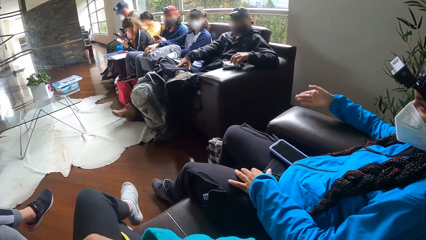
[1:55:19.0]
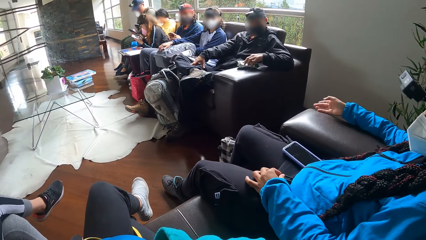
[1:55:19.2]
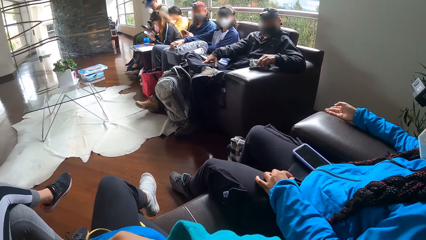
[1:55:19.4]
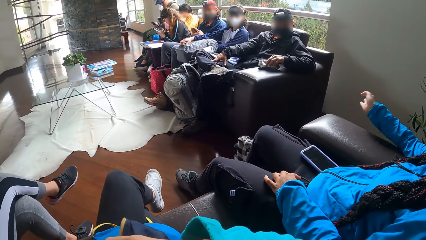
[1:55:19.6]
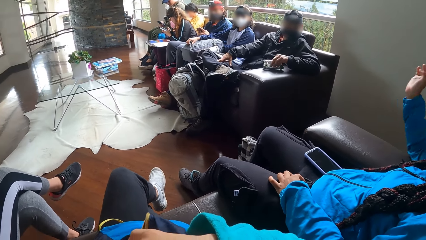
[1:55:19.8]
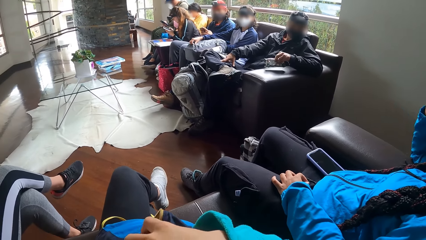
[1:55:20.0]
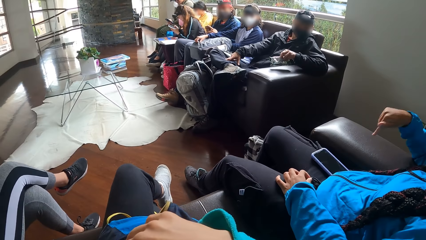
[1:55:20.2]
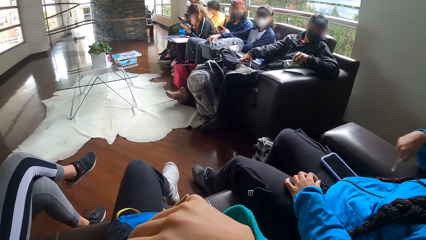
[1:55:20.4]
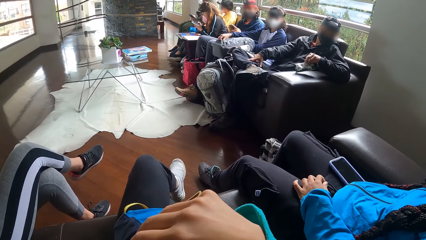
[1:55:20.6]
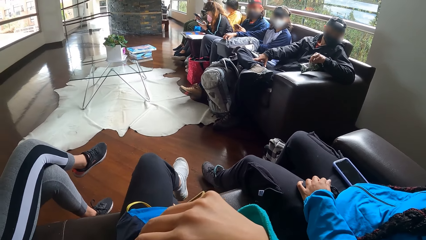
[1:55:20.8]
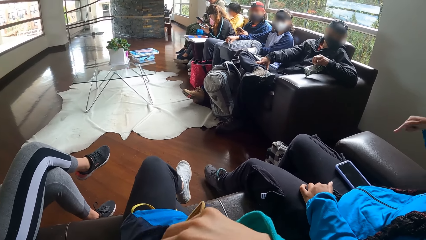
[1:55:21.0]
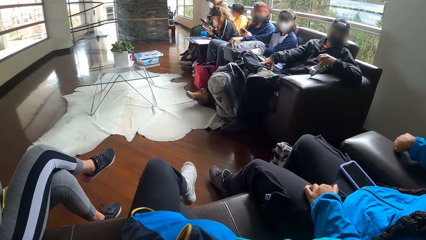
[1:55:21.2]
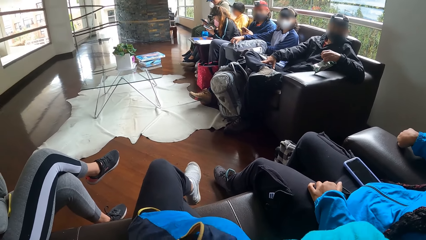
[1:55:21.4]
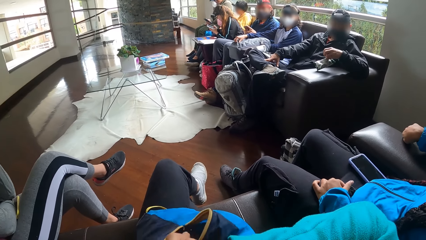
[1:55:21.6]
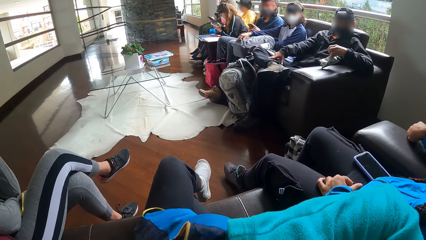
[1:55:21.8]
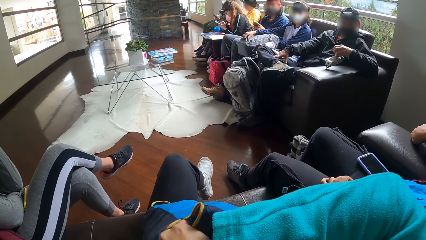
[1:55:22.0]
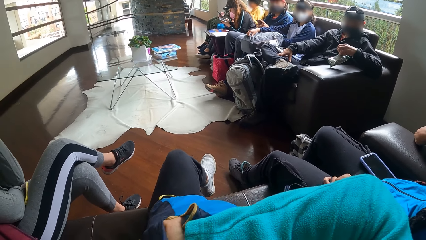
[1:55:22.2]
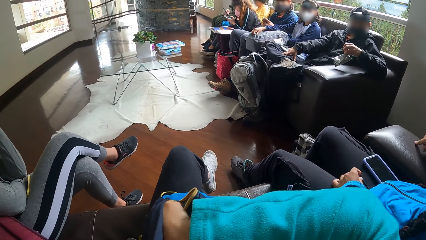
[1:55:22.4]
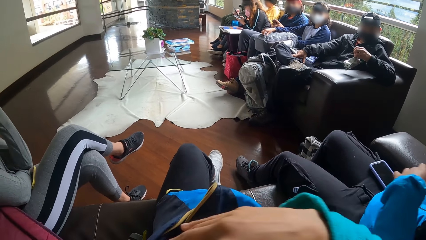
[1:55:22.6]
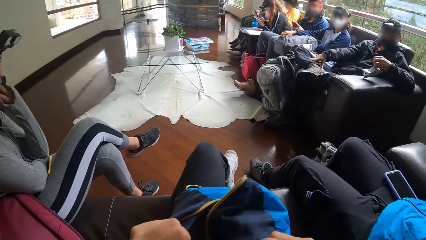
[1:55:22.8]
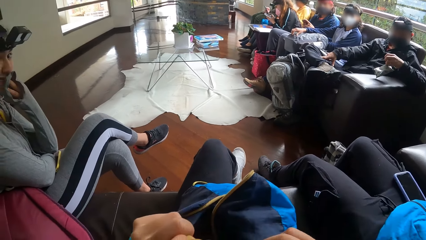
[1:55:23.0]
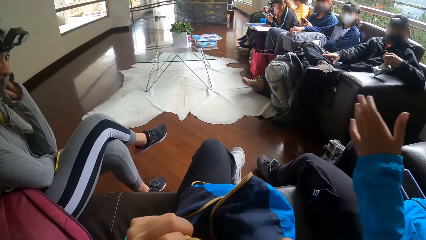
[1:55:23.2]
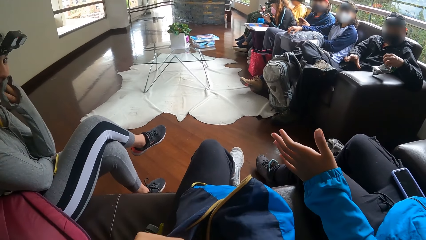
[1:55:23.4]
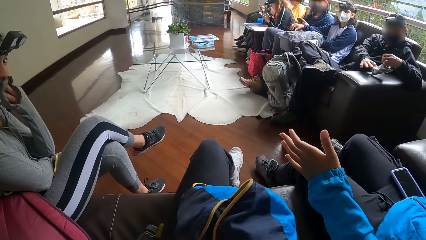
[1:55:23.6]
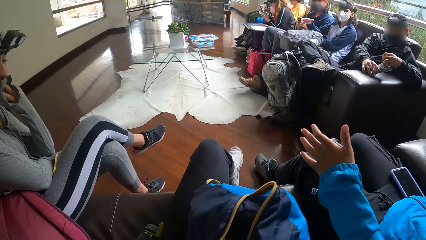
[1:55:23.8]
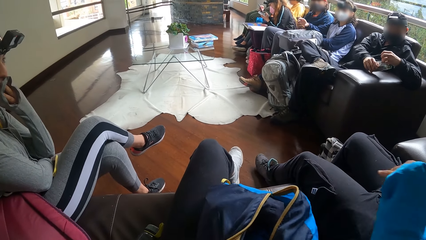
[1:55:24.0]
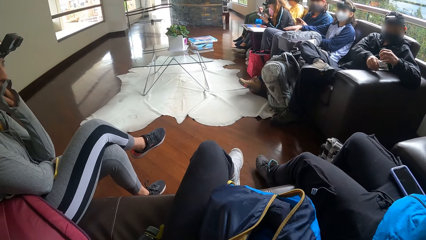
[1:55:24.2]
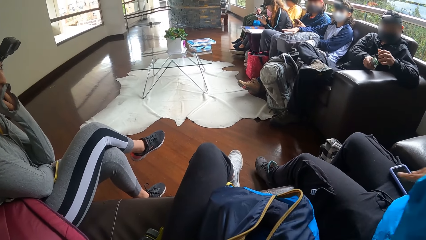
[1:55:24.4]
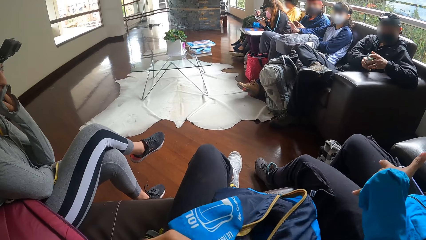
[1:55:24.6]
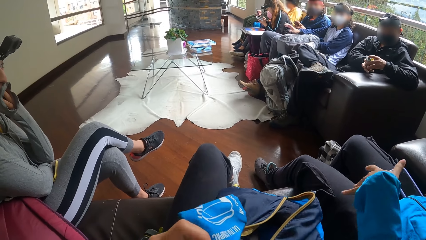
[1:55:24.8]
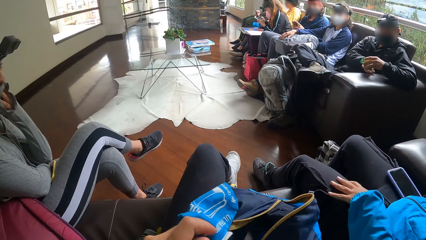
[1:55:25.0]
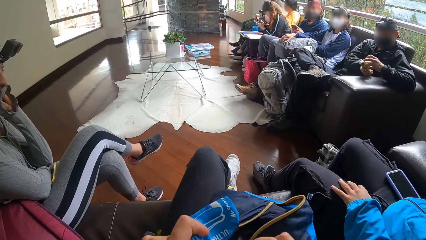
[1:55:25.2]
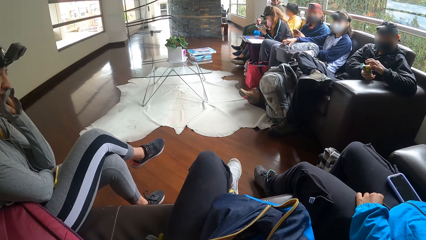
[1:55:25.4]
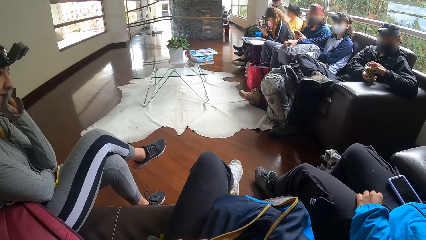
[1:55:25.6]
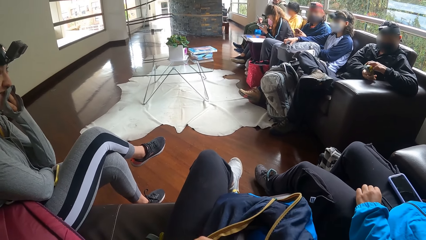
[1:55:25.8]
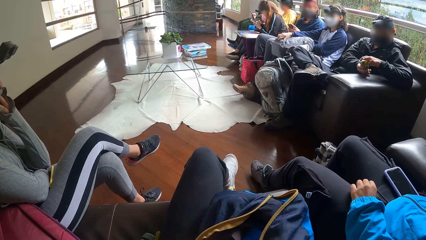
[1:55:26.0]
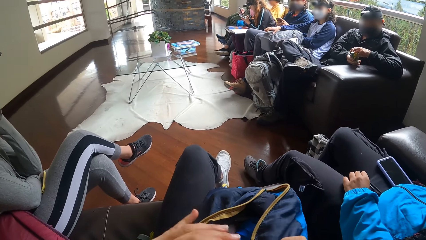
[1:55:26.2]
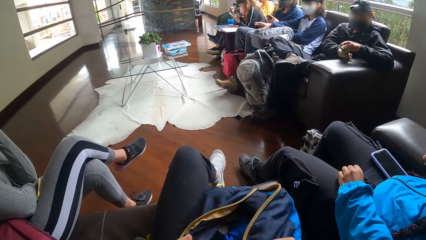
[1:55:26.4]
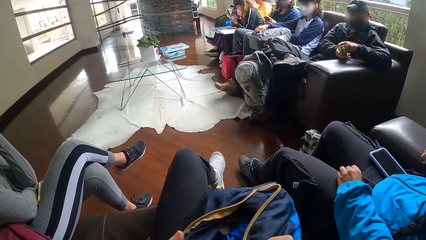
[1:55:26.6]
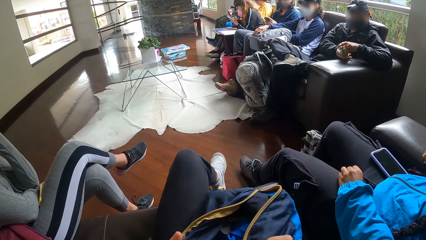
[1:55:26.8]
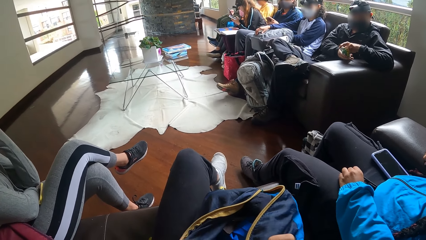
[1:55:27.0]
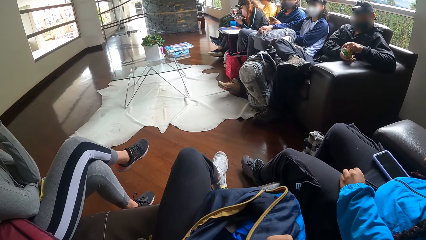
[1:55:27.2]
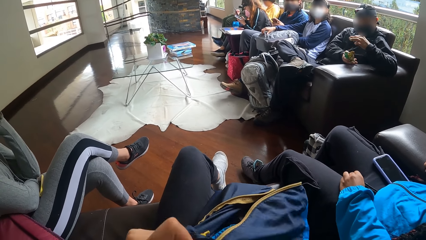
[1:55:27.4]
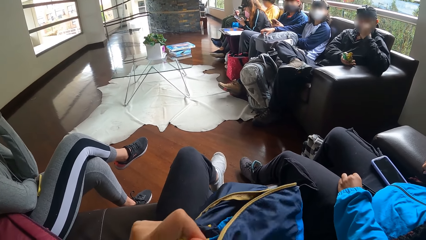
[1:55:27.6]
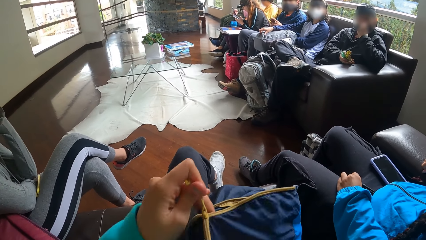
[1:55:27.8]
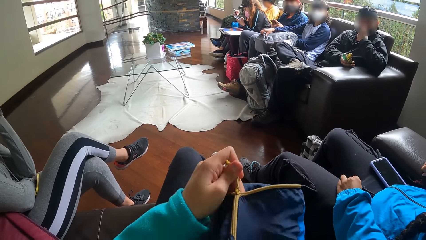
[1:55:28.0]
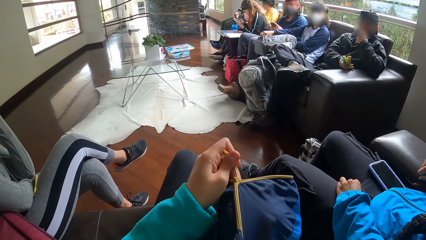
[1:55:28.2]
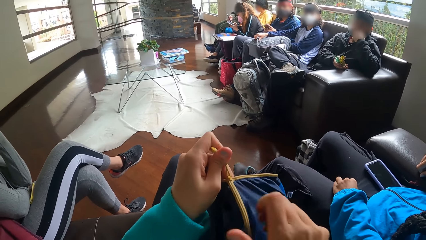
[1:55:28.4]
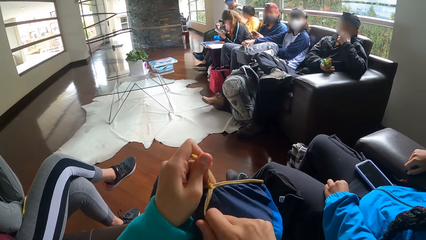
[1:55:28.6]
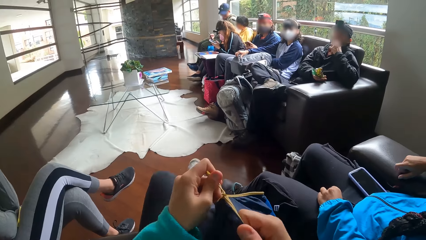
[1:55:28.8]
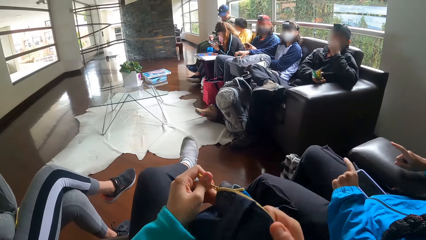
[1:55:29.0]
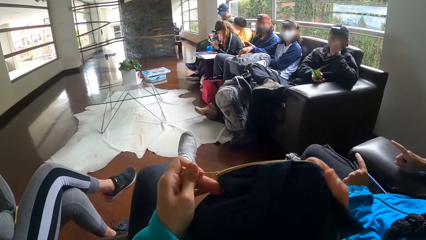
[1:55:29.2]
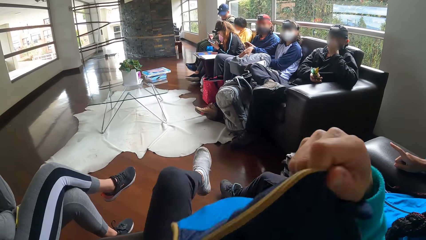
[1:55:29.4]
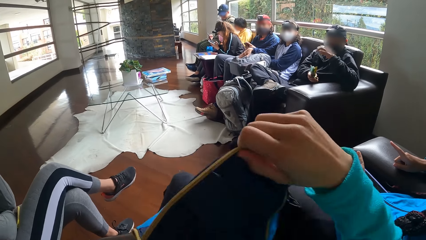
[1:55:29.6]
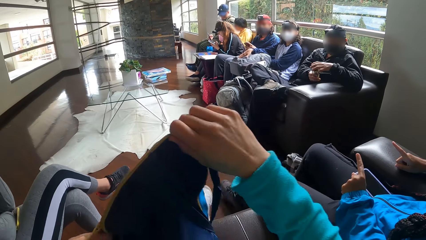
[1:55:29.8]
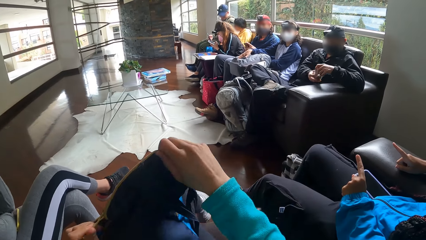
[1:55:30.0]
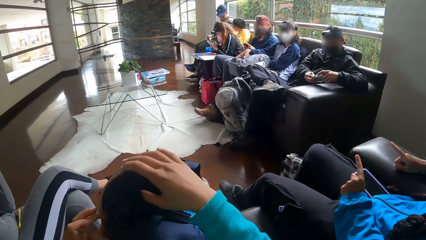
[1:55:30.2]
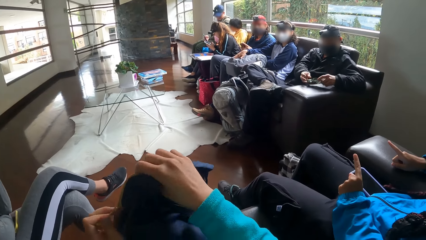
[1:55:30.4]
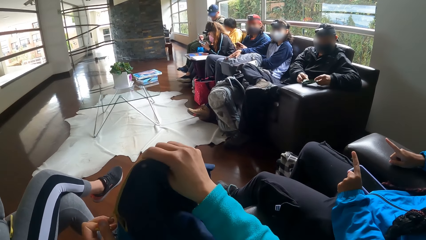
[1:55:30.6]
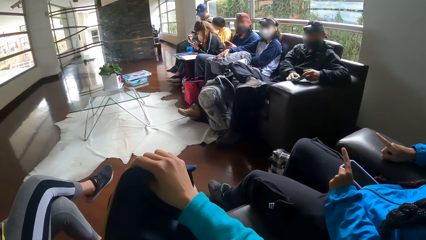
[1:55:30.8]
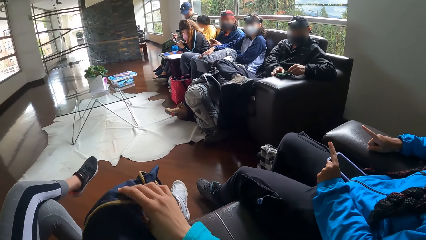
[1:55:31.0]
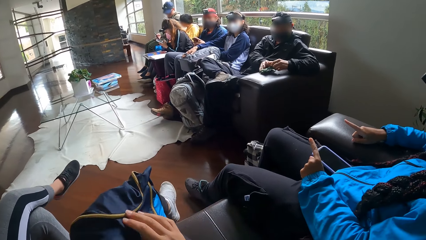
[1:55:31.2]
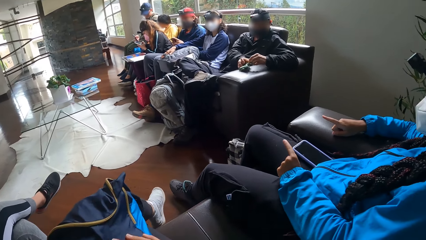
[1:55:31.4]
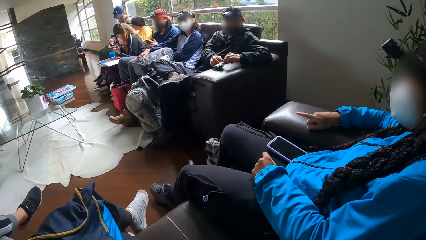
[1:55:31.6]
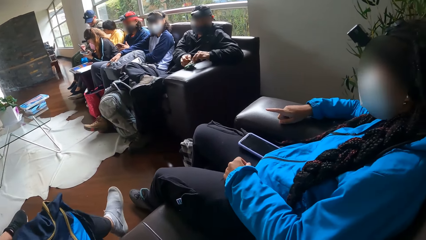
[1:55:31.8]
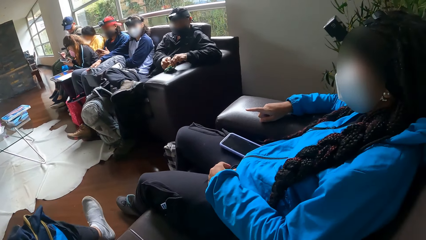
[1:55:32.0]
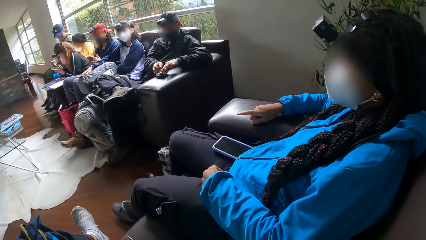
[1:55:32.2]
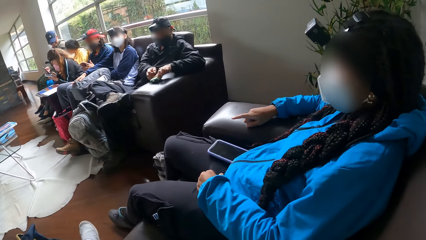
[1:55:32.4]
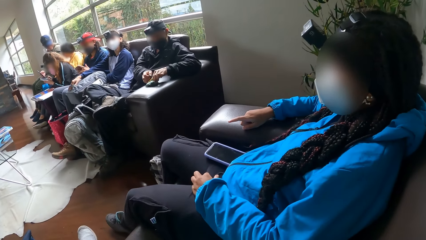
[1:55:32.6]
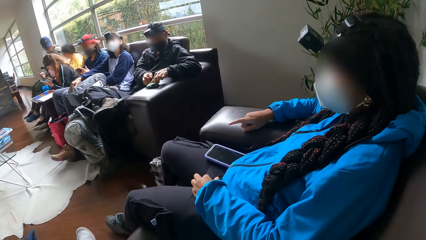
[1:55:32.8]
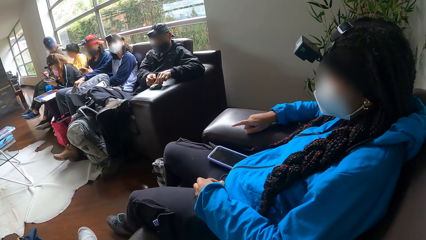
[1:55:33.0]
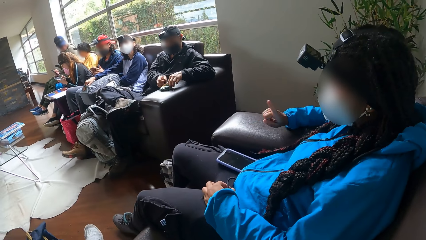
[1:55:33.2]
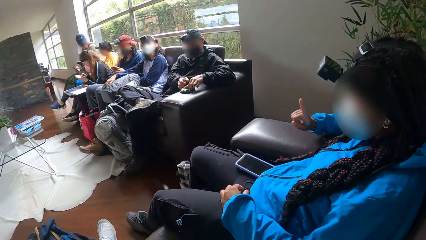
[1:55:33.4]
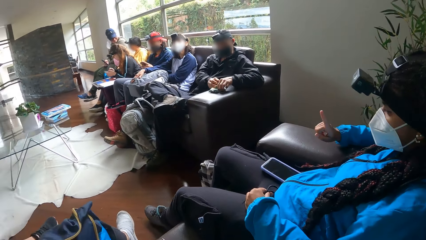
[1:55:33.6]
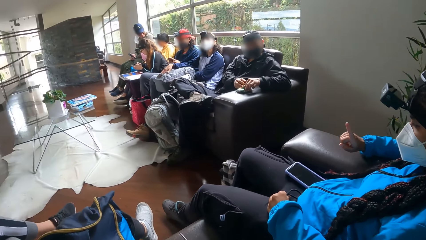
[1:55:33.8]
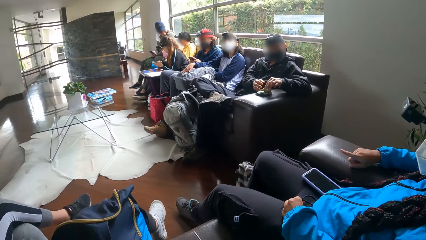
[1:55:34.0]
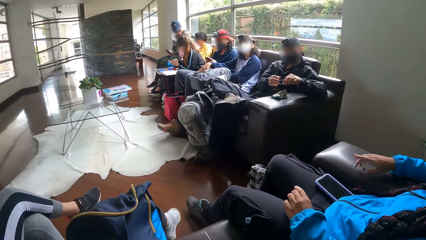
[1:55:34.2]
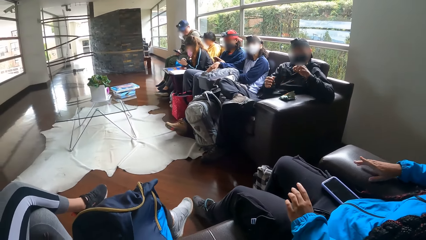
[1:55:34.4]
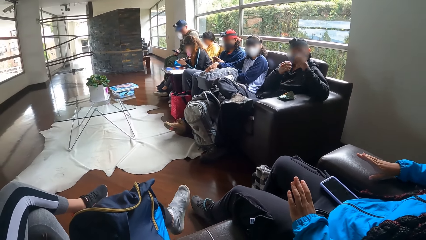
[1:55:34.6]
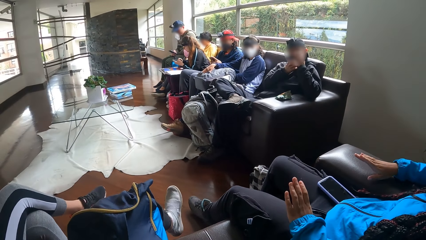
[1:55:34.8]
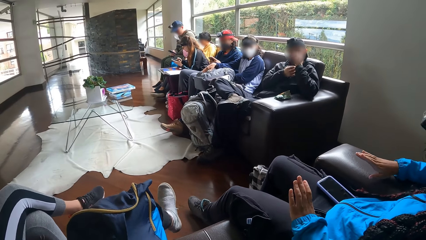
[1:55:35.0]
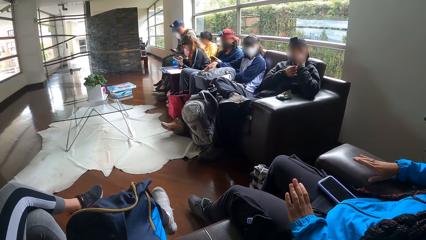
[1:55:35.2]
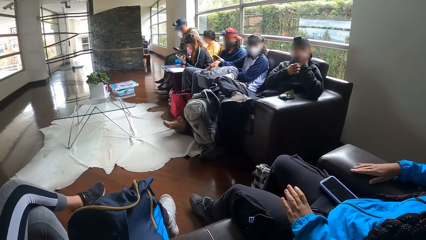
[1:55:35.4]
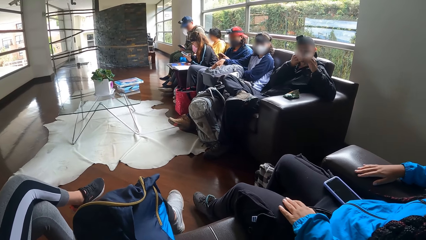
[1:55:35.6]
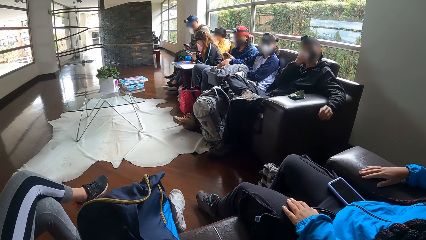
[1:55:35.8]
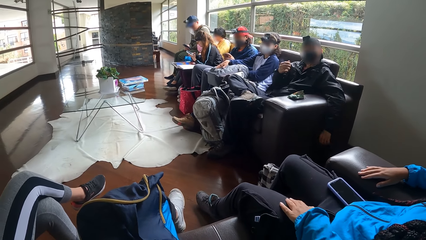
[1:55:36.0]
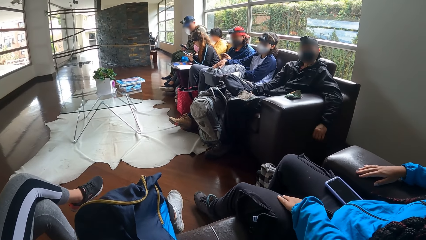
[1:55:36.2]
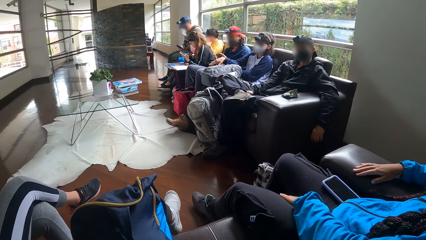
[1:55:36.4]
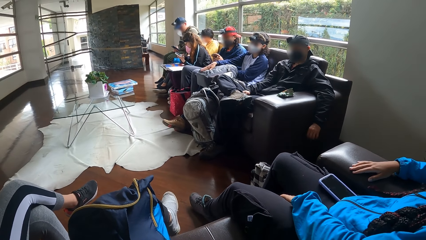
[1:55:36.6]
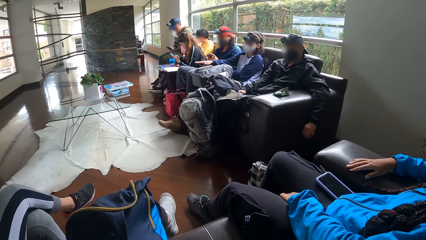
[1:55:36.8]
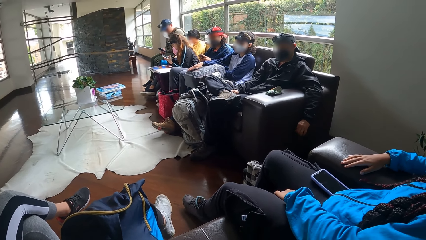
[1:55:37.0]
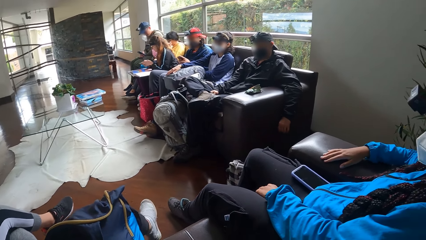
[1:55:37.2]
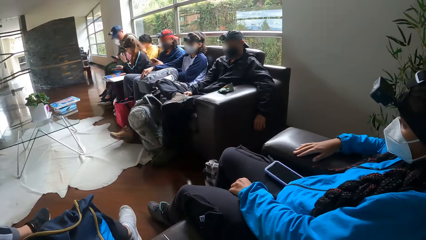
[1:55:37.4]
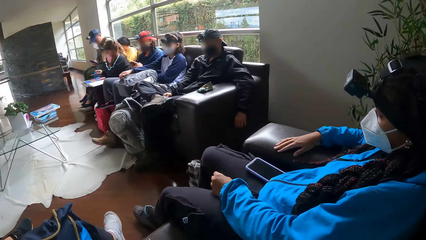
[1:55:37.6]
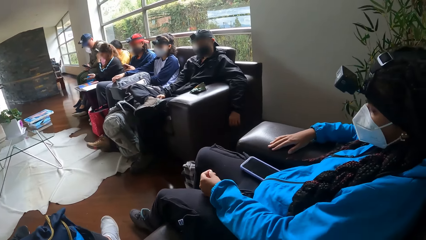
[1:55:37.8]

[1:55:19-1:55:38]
A woman moves her hands. The camera wearer moves her hand inside the bag. Another woman gesticulates with her right hand. The camera wearer closes the bag on her lap with her left hand. A man puts the snack in his left hand in his mouth. A third woman interacts with another man. The camera wearer adjusts the bag with her right hand. The first woman moves her hand. The other man interacts with the third woman. The first man picks a snack from the snack pack on the chair arm with his left hand. He adjusts the face mask on his face with his right hand. He puts the snack in his left hand in his mouth.
